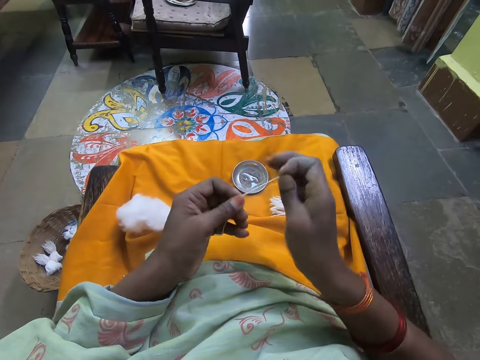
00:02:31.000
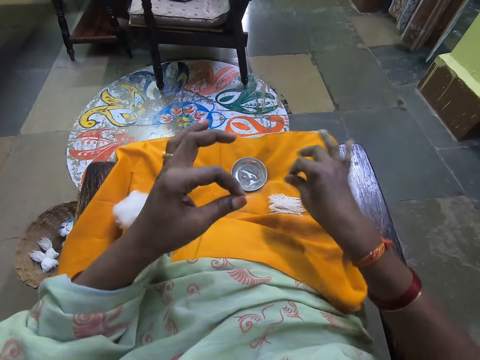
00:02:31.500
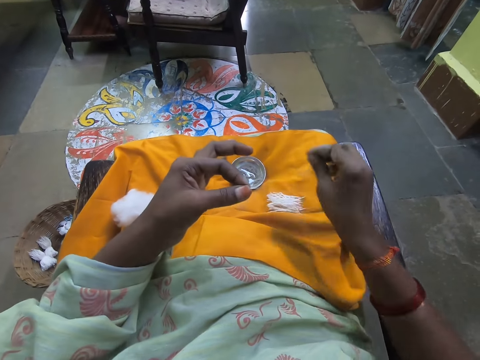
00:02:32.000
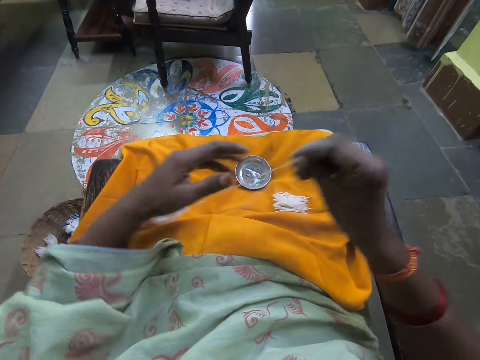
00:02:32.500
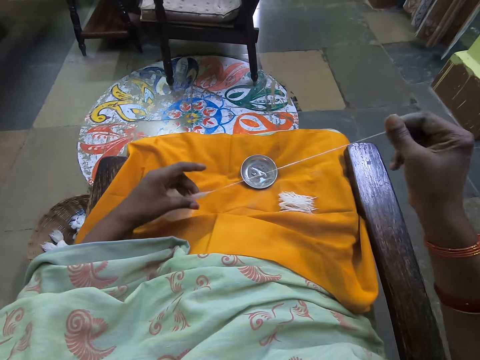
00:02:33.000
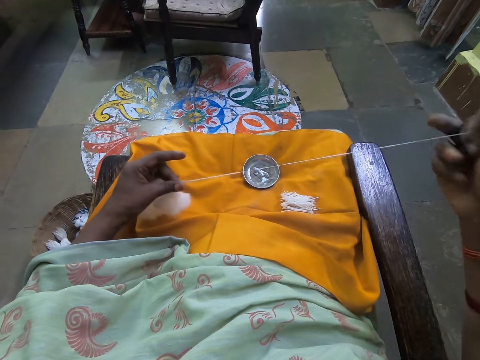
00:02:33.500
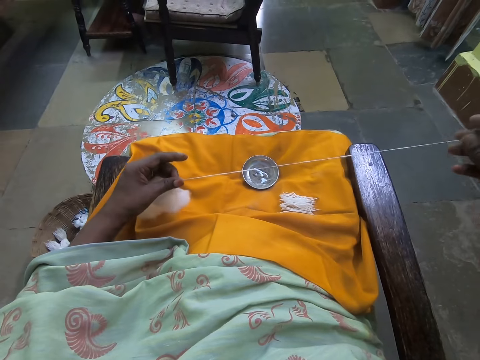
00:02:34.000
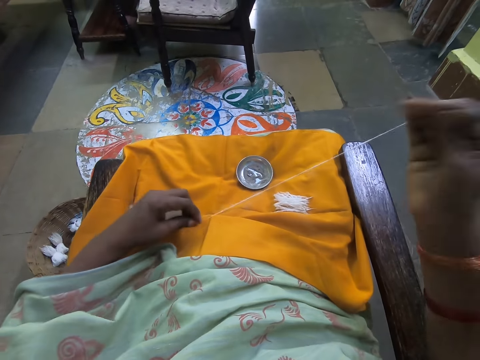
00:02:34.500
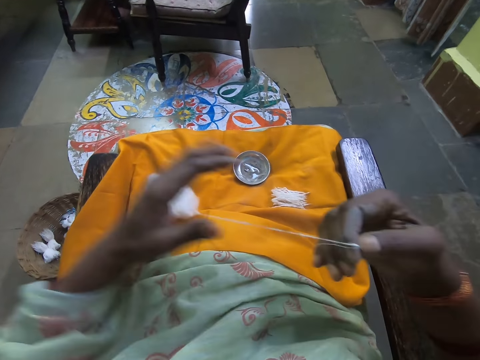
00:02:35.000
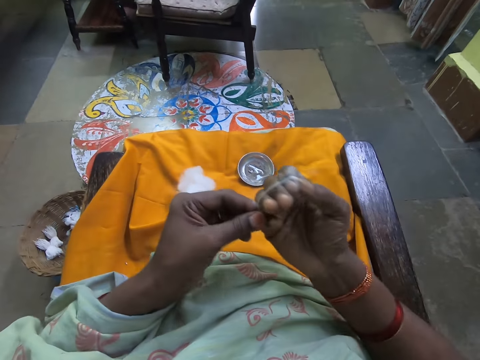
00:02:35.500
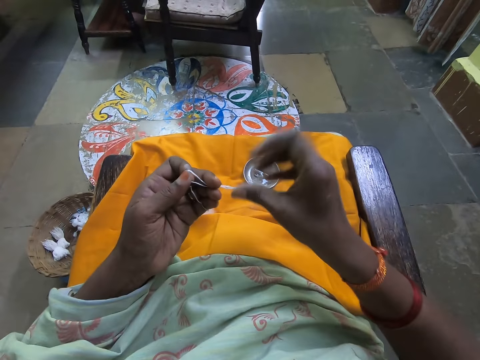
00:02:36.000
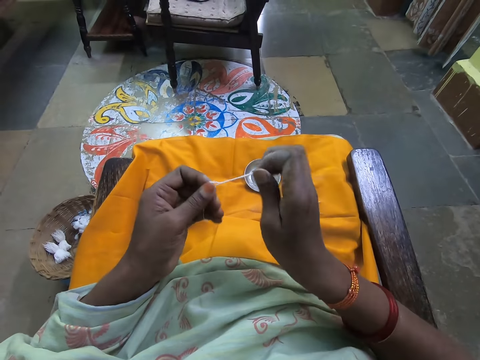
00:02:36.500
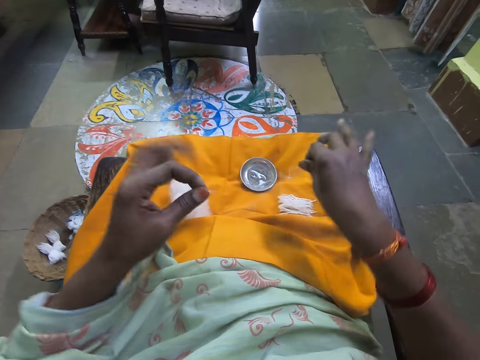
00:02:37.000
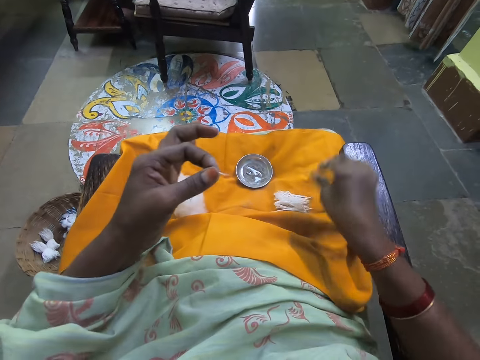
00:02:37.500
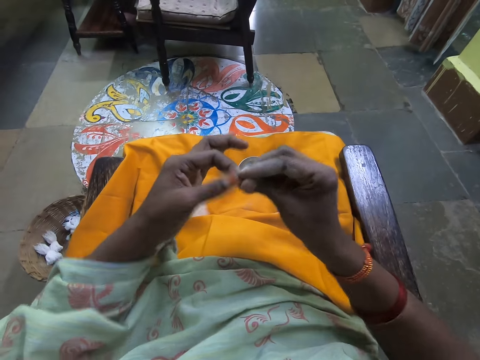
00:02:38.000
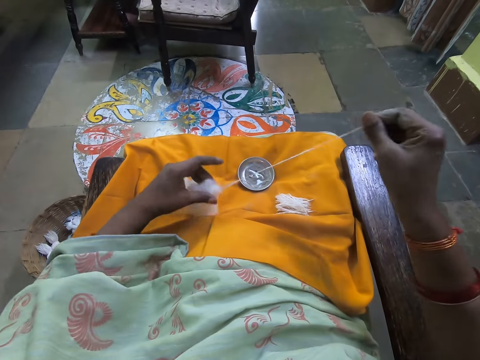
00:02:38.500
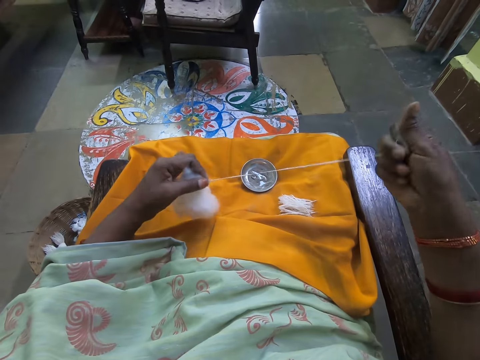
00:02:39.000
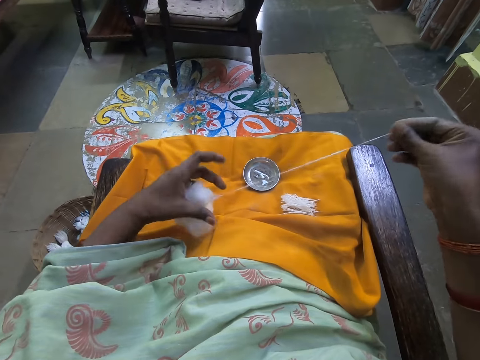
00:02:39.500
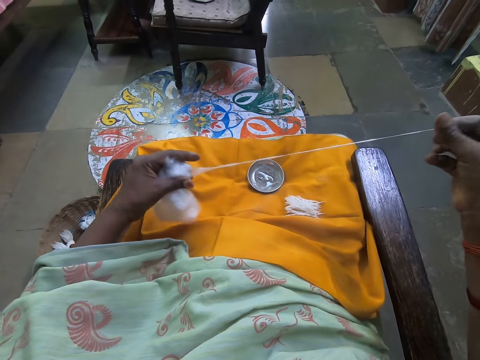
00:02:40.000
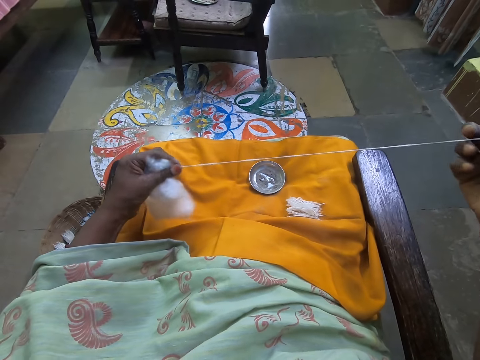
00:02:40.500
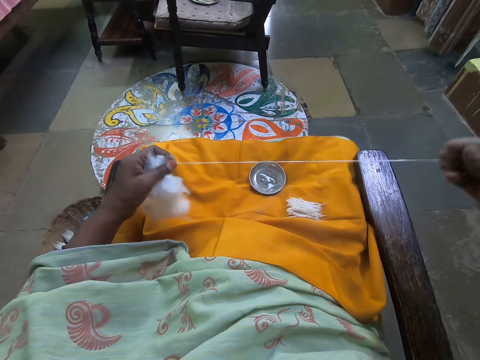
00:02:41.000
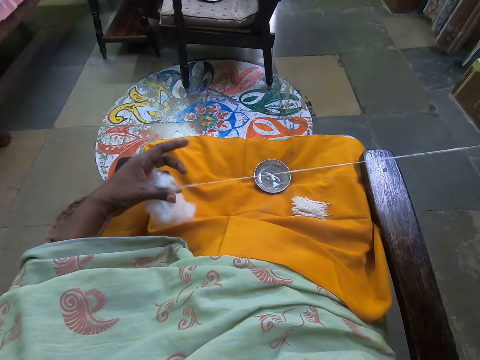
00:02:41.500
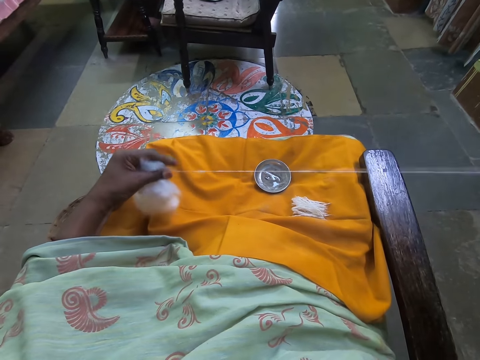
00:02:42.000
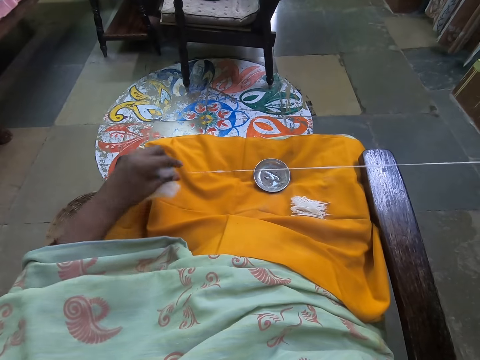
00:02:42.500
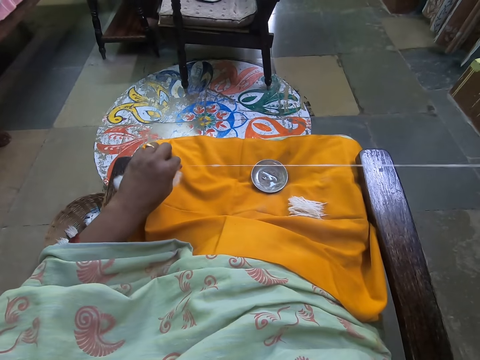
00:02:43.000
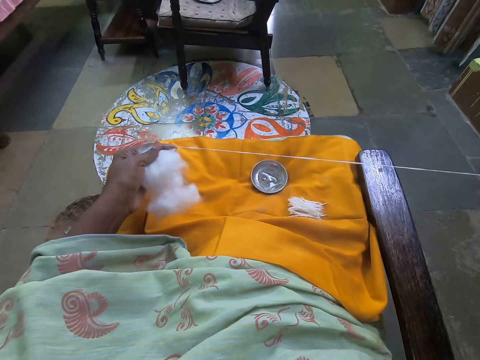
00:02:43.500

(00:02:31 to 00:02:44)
The camera wearer holds the cotton fiber with her left hand. She cuts the cotton fiber with her hand. She puts the cotton fiber on her lap. She pulls the cotton fiber with her hand. She rolls the cotton fiber on her hand. She holds the cotton fiber with her left hand. She cuts the cotton fiber with her hand. She puts the cotton fiber on her lap. She pulls the cotton fiber with her hand.

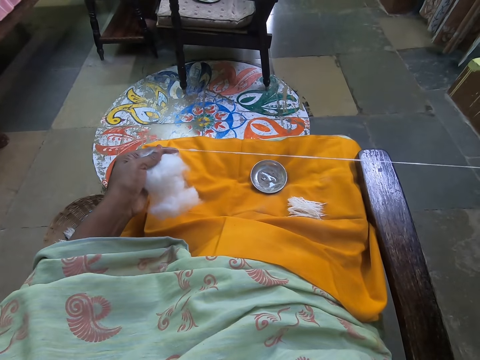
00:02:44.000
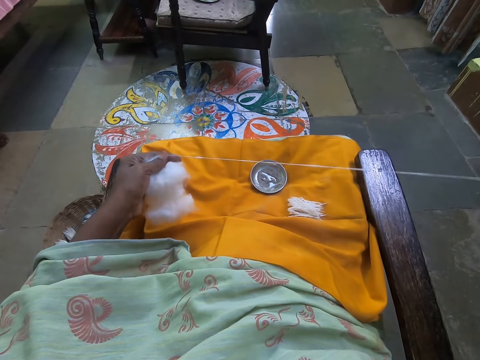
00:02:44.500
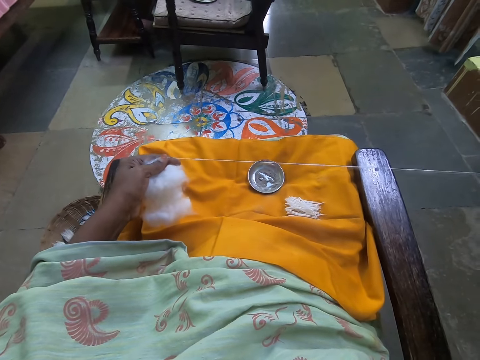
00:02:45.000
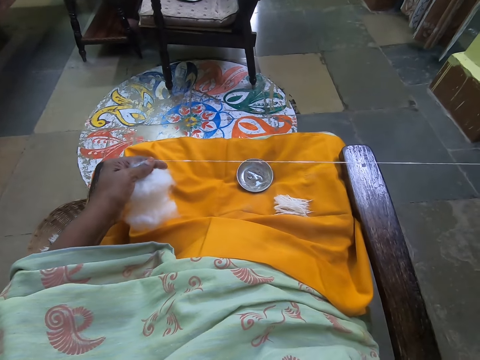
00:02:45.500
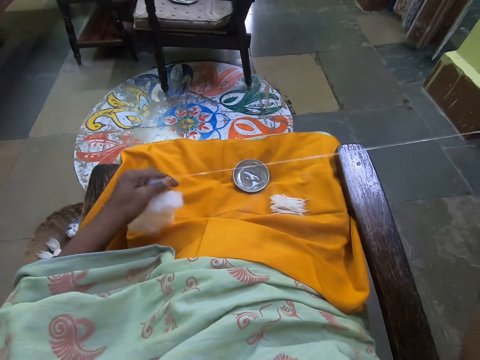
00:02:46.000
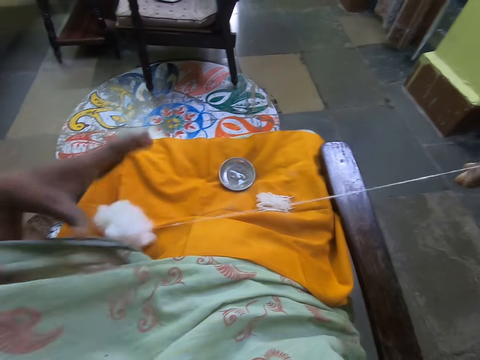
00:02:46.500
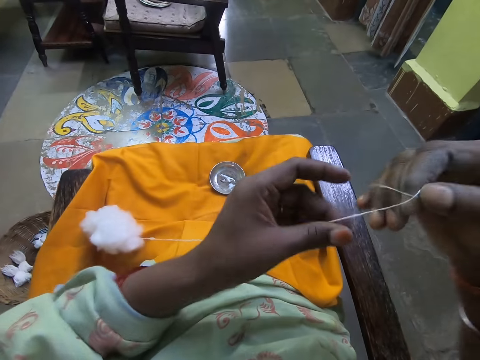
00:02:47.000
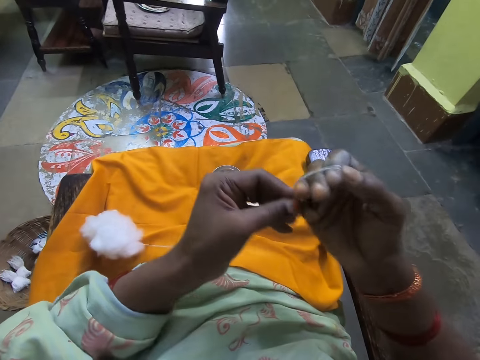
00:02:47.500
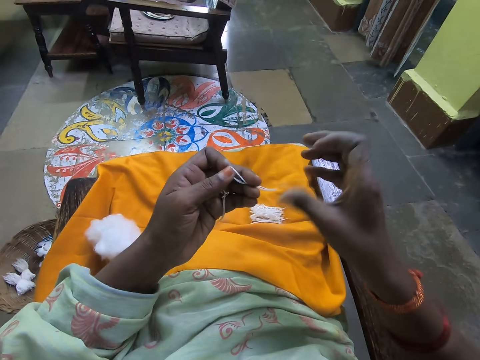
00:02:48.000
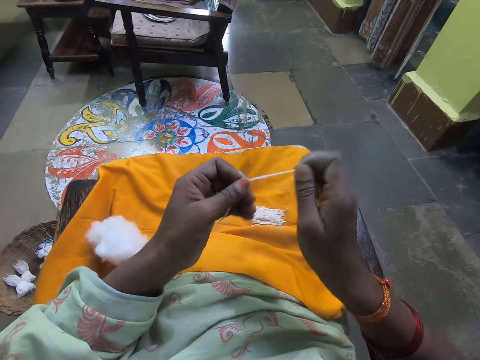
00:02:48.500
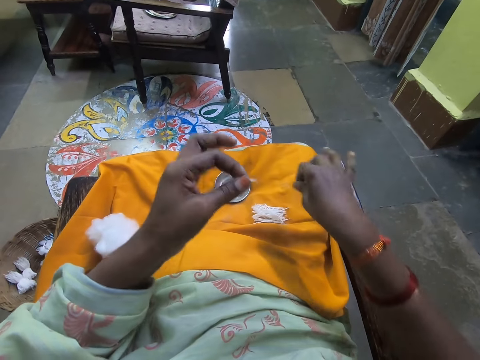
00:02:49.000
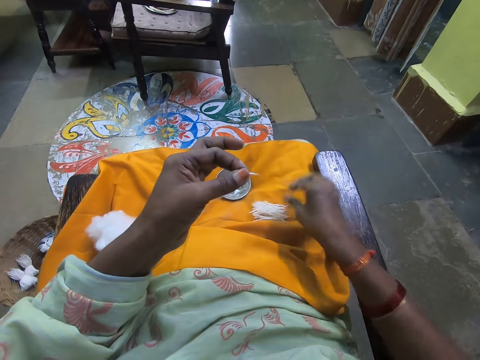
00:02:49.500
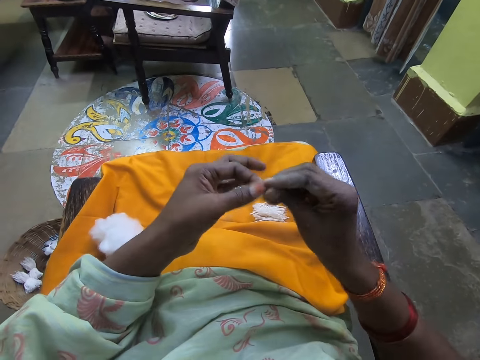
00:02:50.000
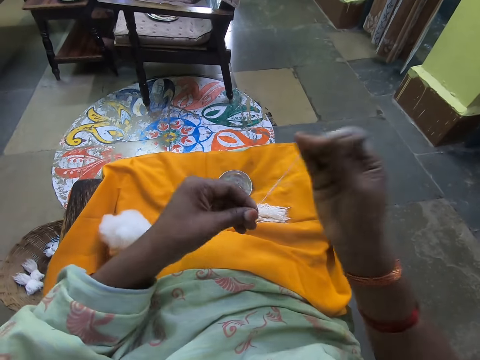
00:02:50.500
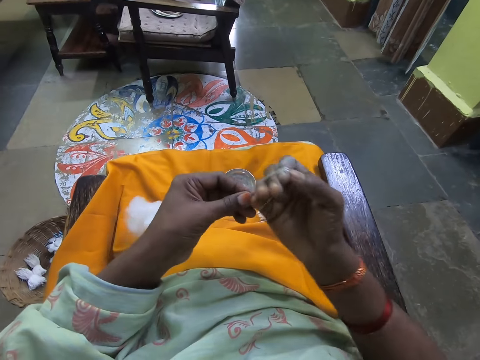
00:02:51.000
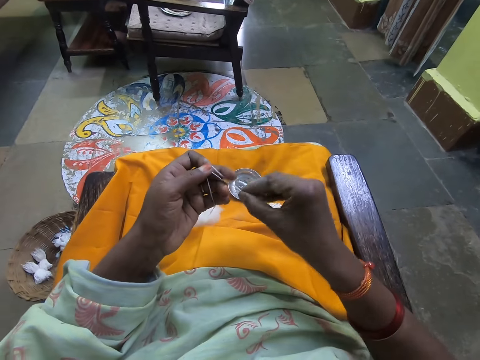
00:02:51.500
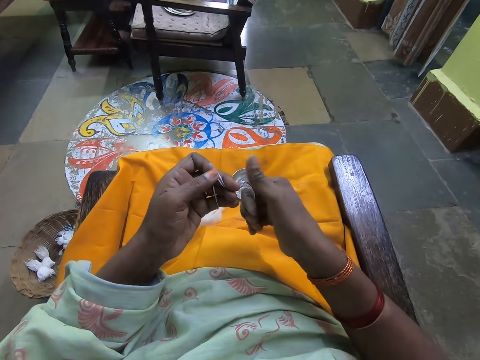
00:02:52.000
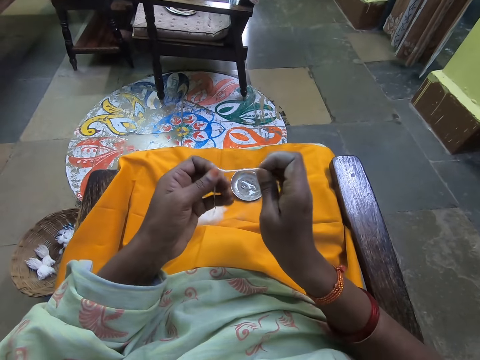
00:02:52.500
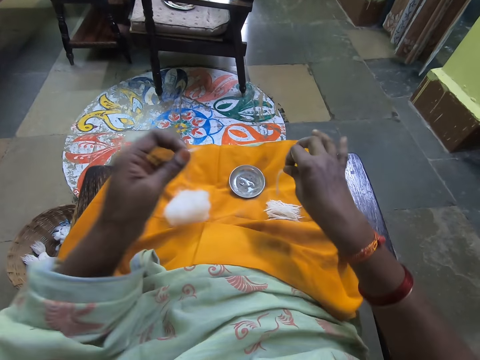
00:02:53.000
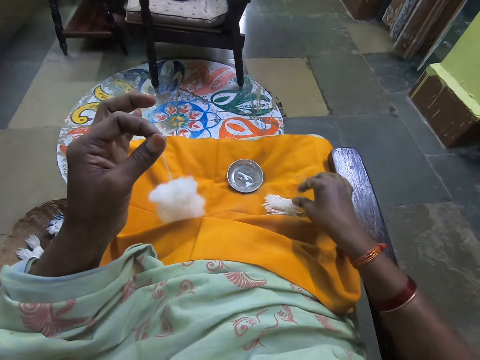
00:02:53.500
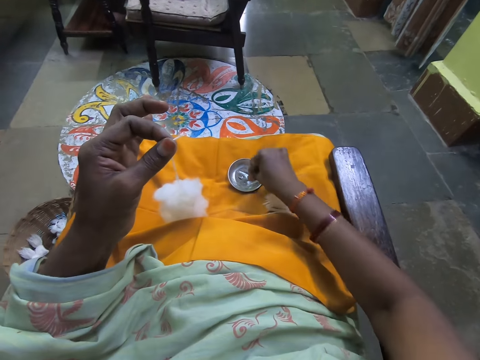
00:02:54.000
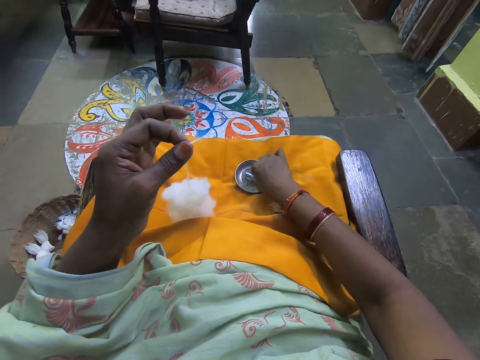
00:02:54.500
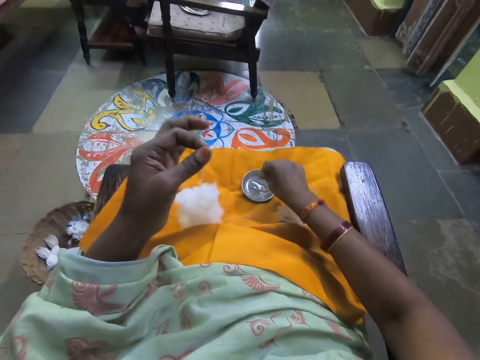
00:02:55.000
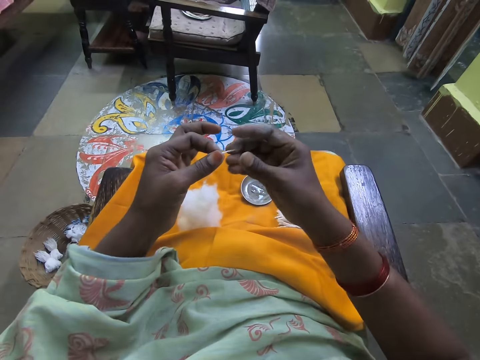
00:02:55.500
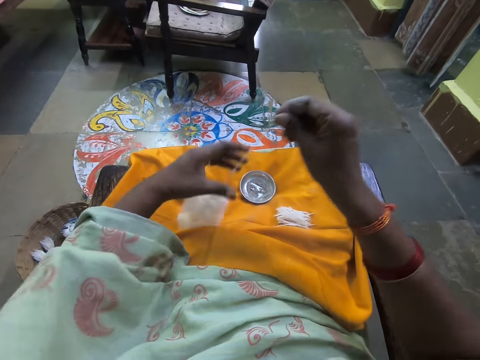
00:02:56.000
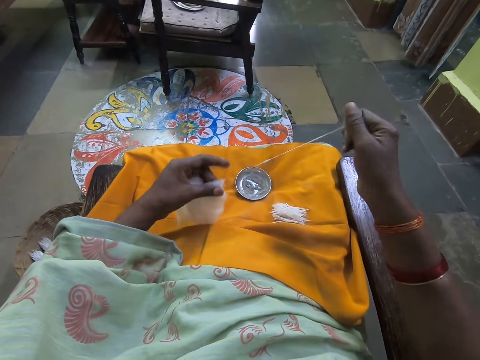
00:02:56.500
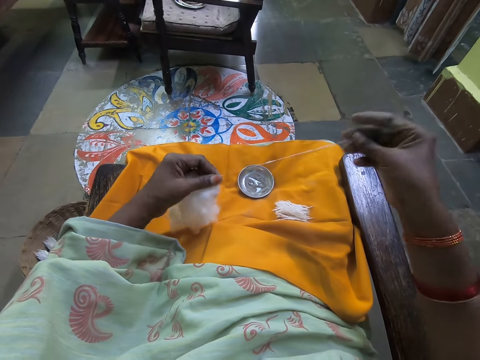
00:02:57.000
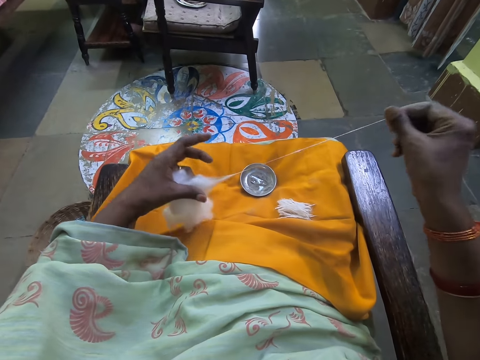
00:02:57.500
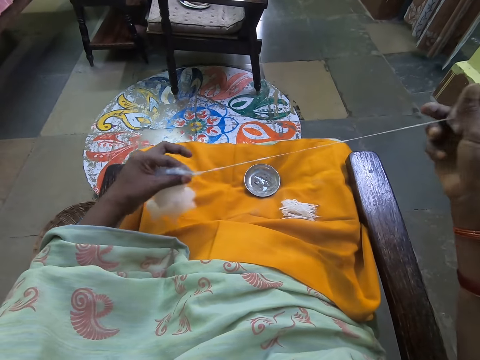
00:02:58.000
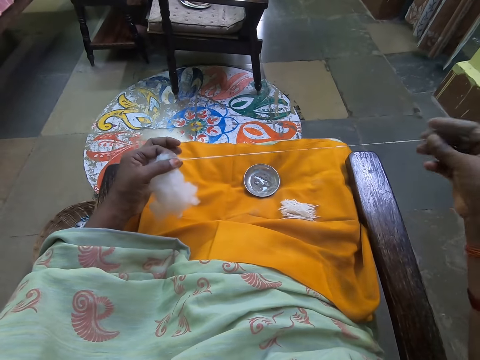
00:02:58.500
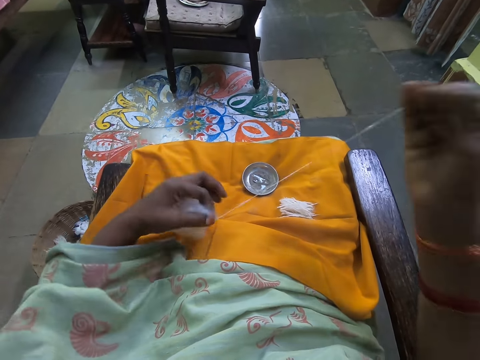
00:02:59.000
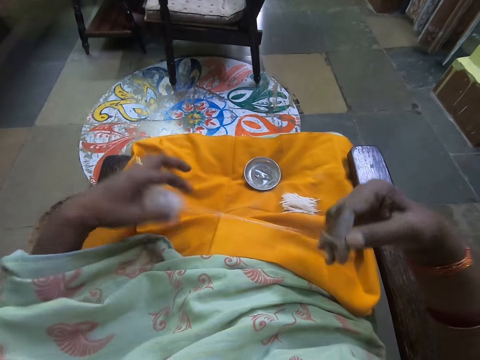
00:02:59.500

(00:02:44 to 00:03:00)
The camera wearer rolls the cotton fiber on her hand. She holds the cotton fiber with her left hand. She cuts the cotton fiber with her hand. She puts the cotton fiber on her lap. She rolls the cotton fiber on her hand. She holds the cotton fiber with her left hand. She cuts the cotton fiber with her hand. She puts the cotton fiber on her lap. She touches something on her lap. She pulls the cotton fiber with her hand. She rolls the cotton fiber on her hand.
